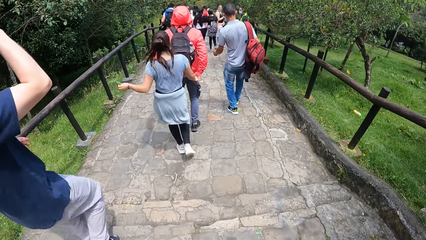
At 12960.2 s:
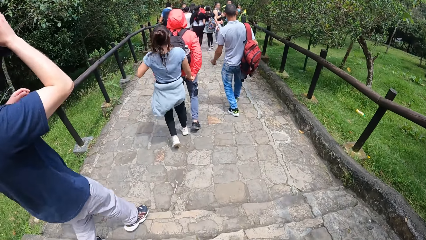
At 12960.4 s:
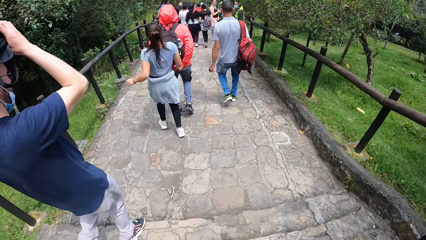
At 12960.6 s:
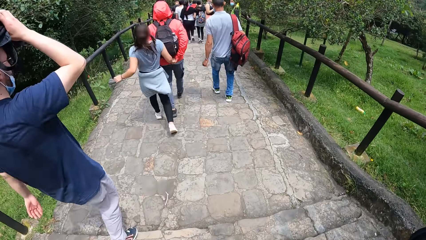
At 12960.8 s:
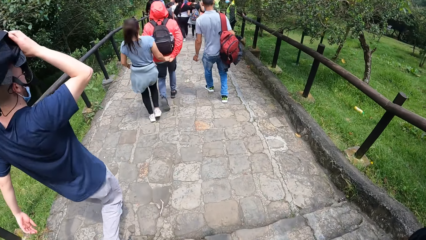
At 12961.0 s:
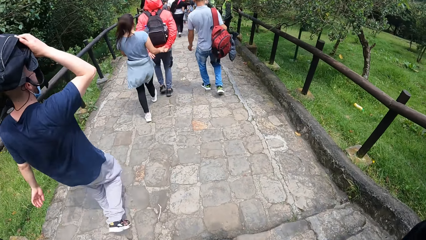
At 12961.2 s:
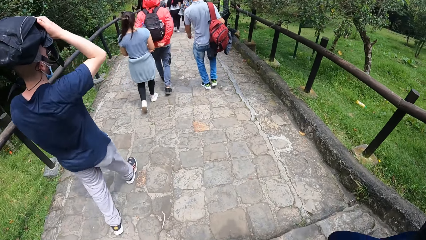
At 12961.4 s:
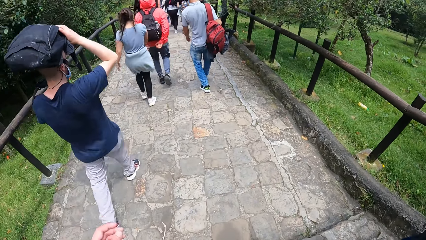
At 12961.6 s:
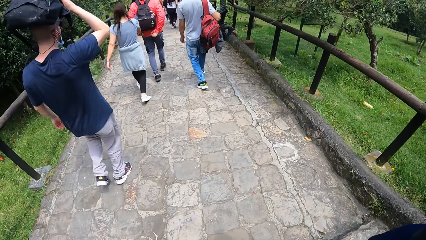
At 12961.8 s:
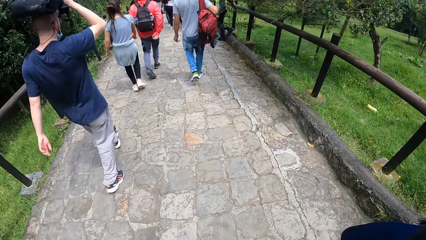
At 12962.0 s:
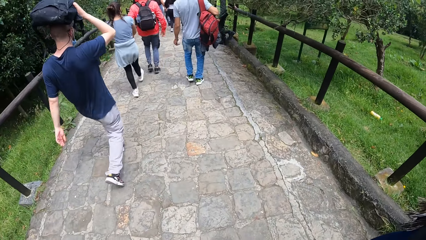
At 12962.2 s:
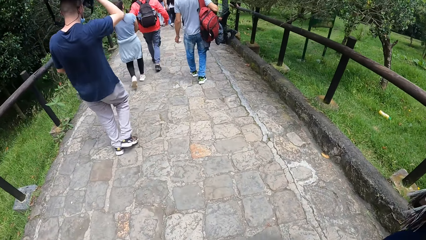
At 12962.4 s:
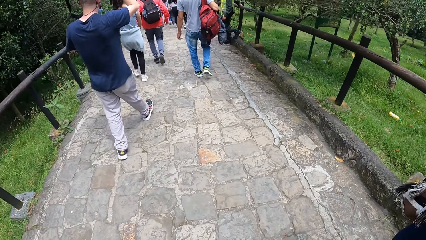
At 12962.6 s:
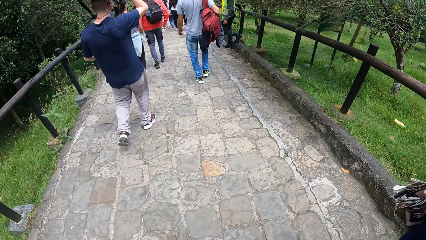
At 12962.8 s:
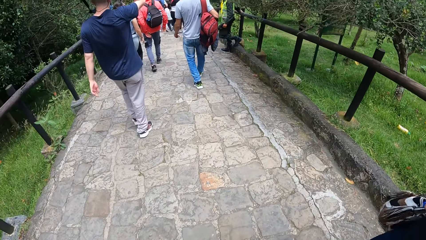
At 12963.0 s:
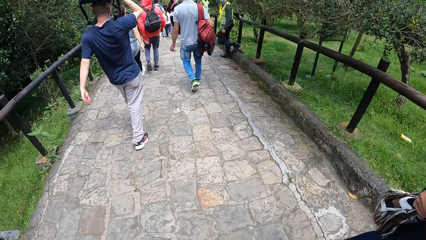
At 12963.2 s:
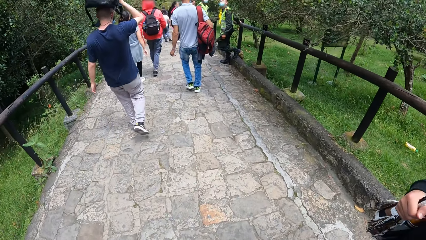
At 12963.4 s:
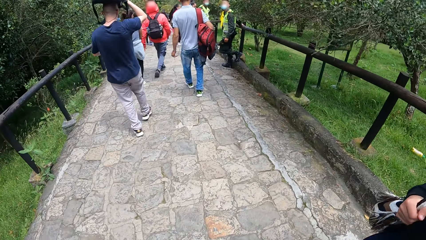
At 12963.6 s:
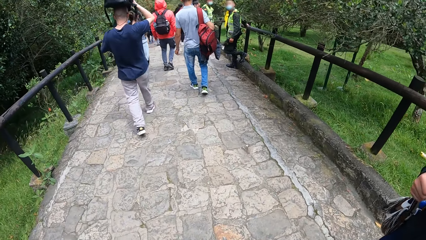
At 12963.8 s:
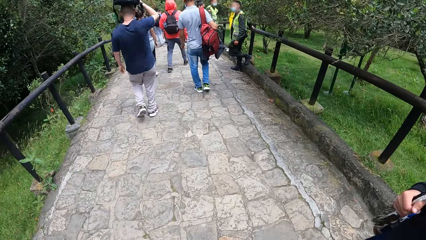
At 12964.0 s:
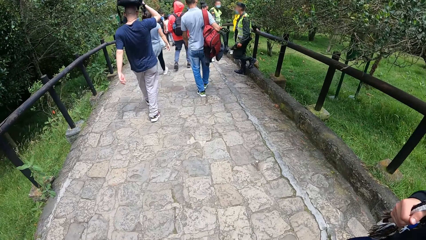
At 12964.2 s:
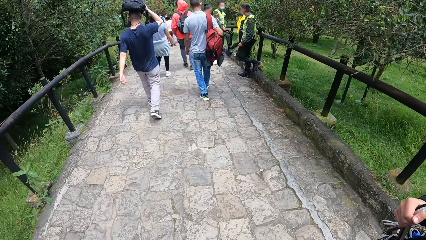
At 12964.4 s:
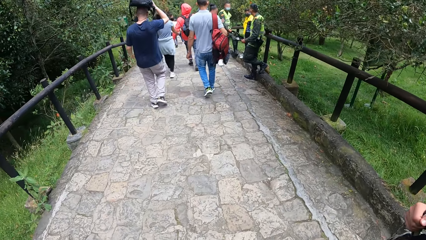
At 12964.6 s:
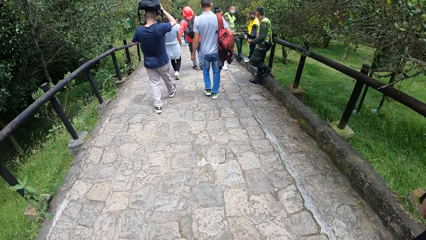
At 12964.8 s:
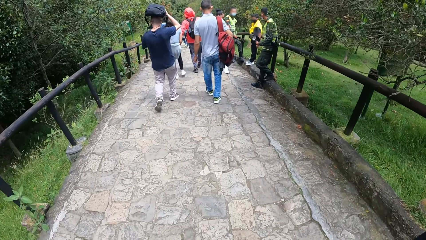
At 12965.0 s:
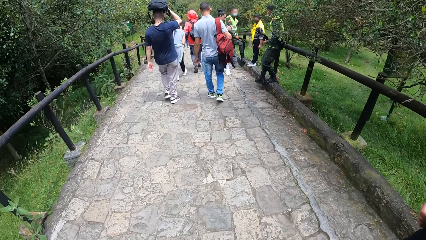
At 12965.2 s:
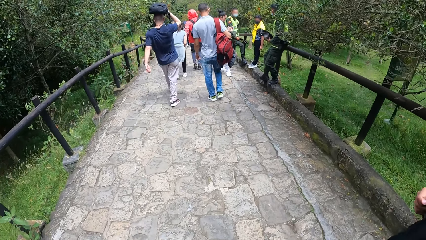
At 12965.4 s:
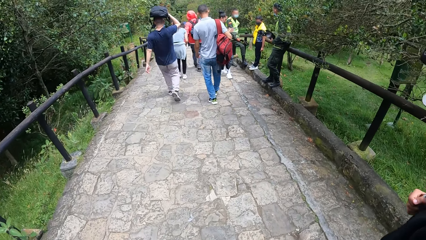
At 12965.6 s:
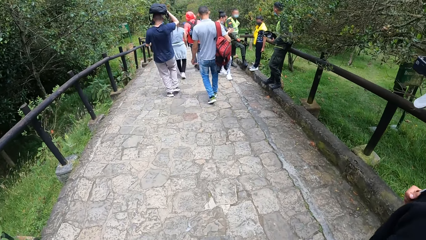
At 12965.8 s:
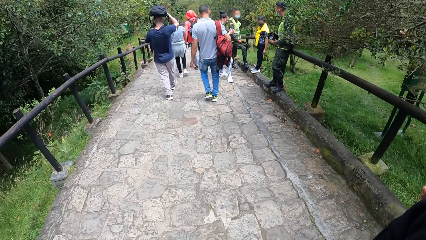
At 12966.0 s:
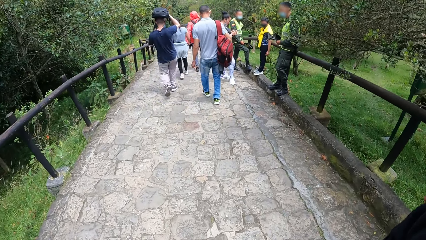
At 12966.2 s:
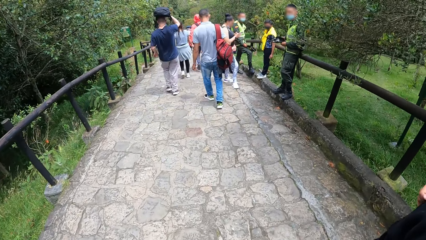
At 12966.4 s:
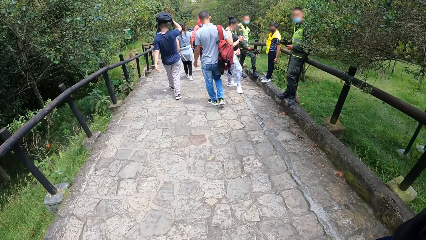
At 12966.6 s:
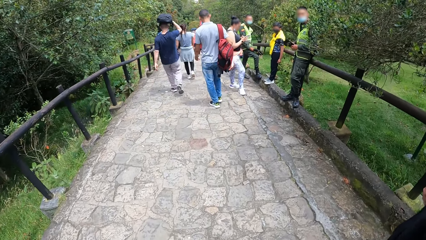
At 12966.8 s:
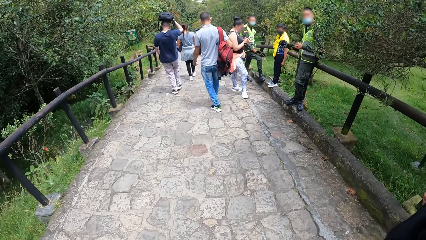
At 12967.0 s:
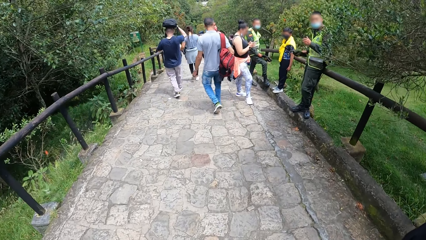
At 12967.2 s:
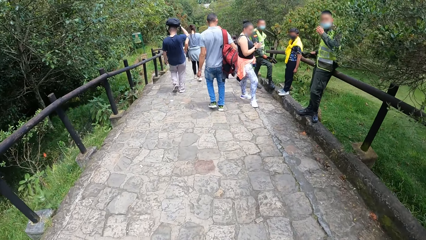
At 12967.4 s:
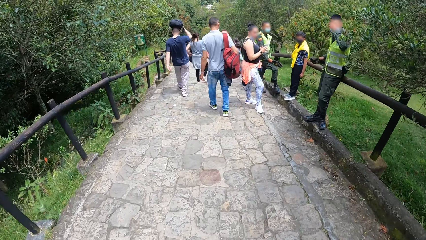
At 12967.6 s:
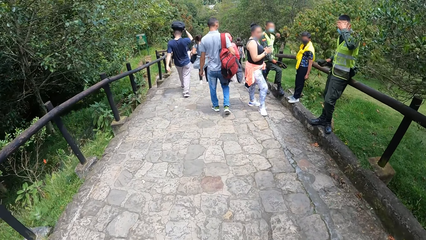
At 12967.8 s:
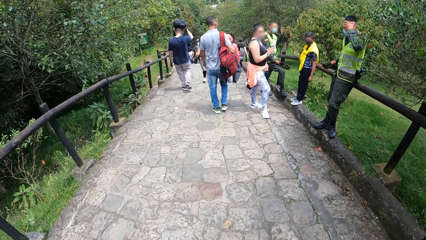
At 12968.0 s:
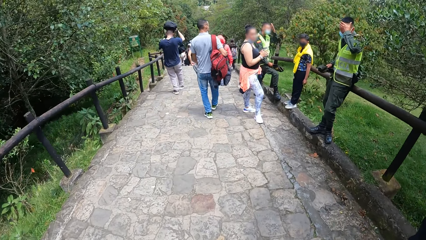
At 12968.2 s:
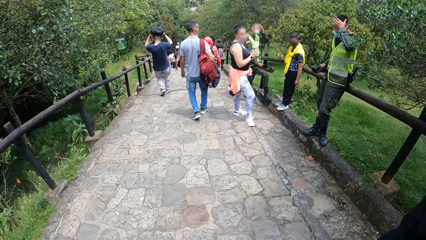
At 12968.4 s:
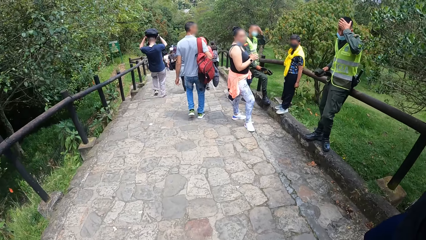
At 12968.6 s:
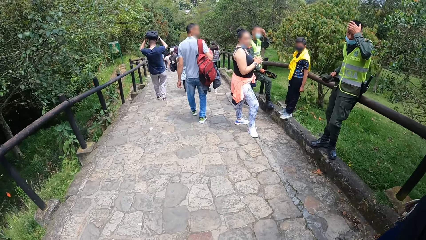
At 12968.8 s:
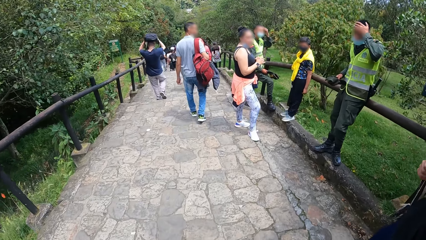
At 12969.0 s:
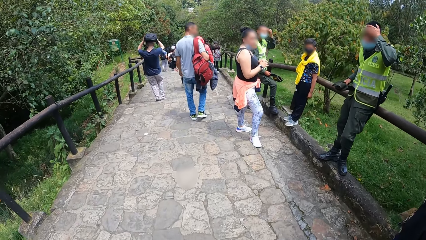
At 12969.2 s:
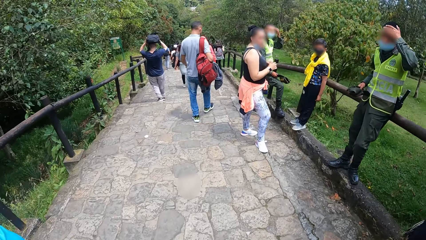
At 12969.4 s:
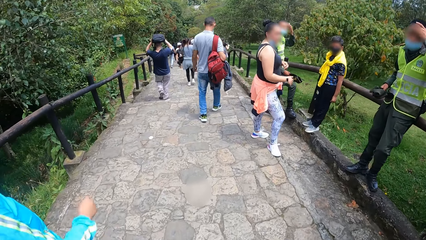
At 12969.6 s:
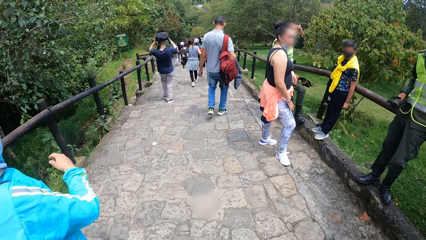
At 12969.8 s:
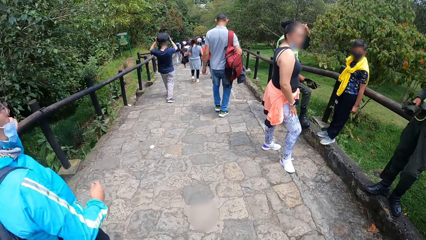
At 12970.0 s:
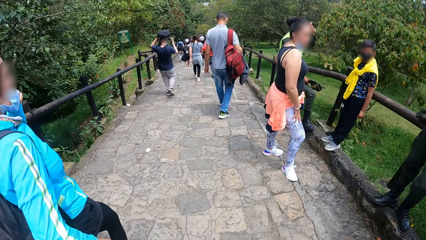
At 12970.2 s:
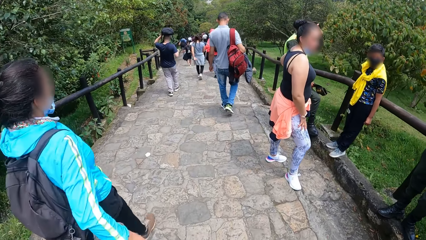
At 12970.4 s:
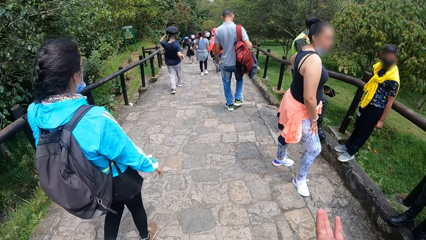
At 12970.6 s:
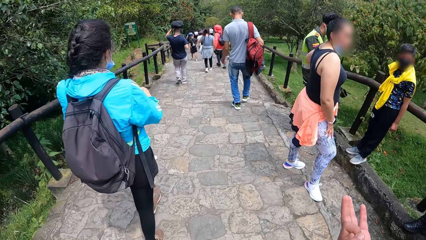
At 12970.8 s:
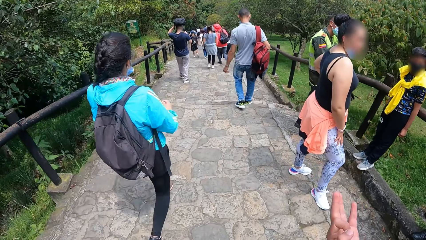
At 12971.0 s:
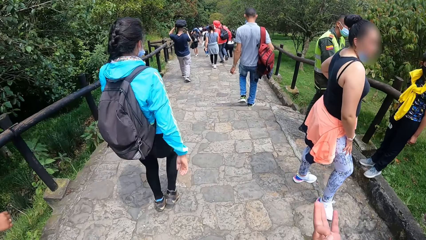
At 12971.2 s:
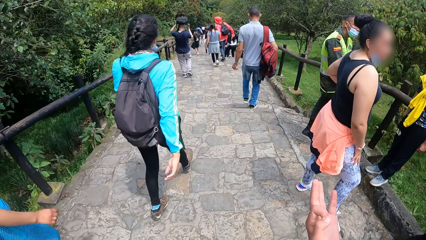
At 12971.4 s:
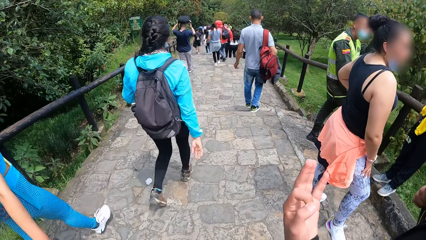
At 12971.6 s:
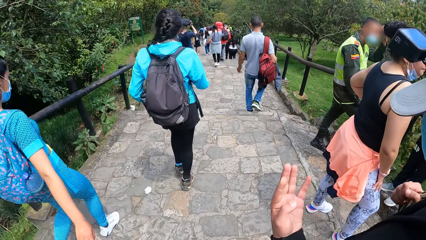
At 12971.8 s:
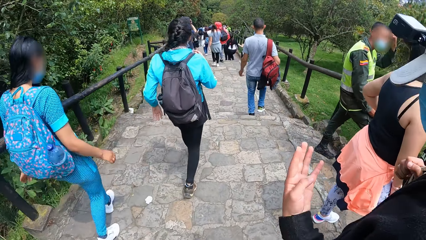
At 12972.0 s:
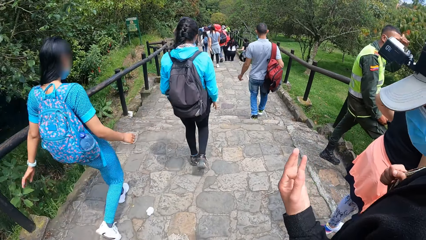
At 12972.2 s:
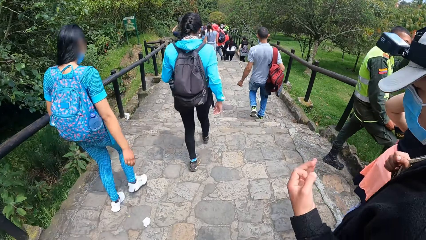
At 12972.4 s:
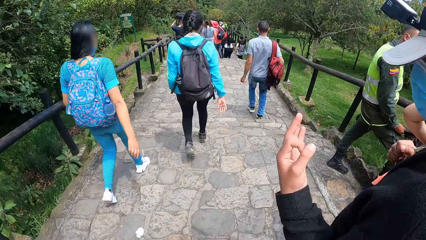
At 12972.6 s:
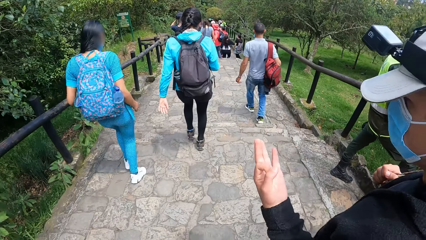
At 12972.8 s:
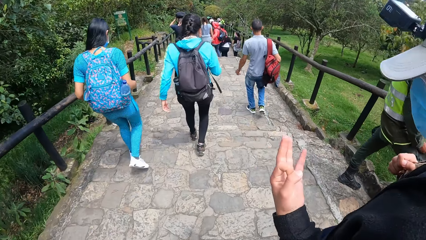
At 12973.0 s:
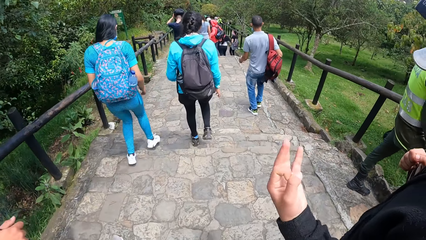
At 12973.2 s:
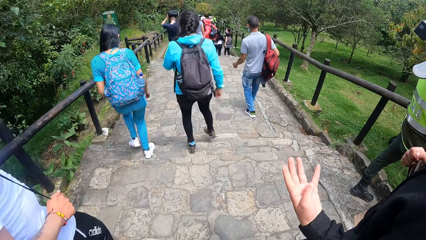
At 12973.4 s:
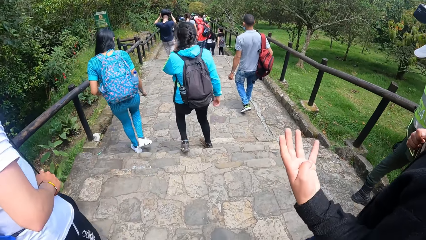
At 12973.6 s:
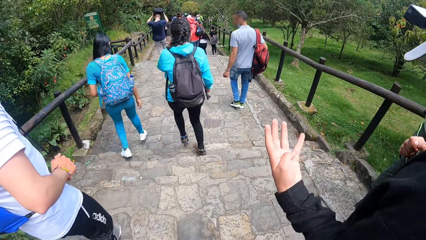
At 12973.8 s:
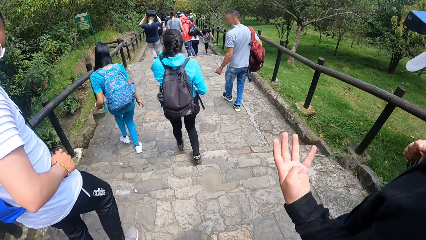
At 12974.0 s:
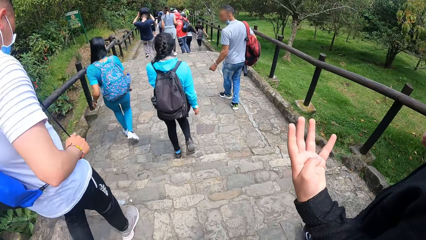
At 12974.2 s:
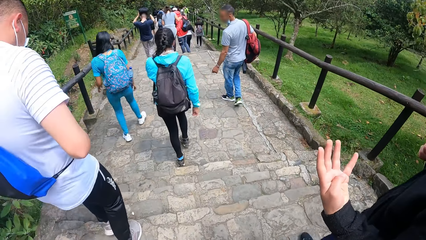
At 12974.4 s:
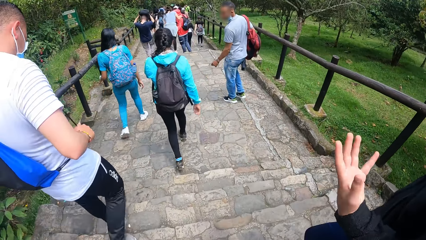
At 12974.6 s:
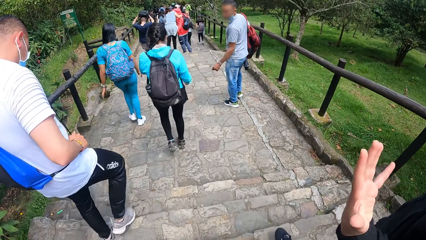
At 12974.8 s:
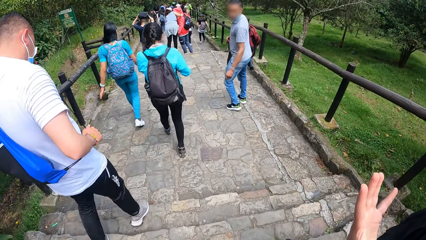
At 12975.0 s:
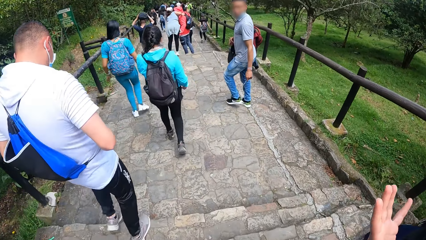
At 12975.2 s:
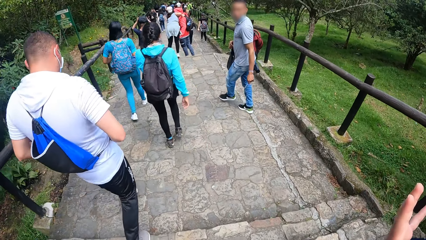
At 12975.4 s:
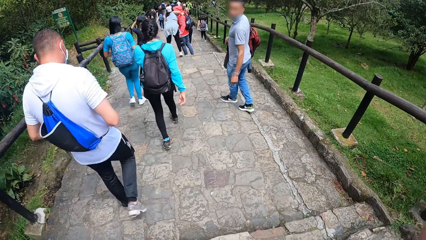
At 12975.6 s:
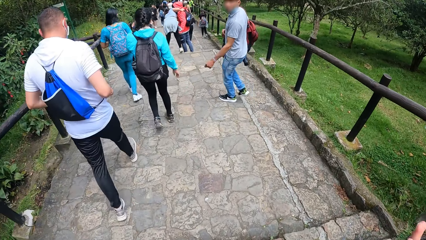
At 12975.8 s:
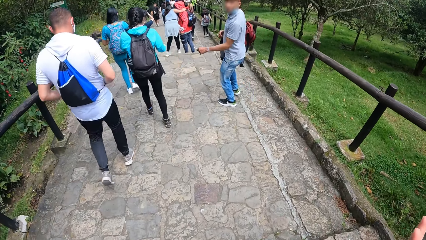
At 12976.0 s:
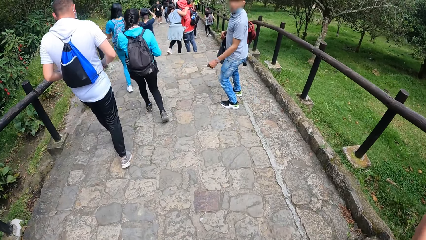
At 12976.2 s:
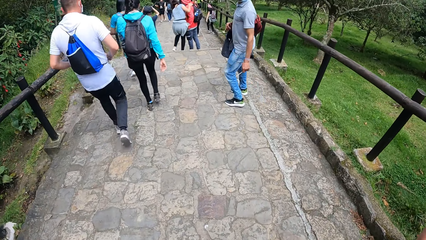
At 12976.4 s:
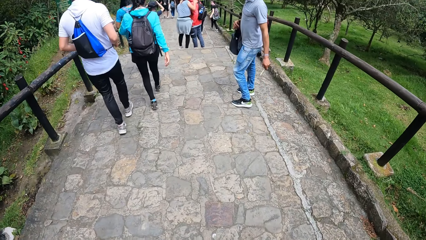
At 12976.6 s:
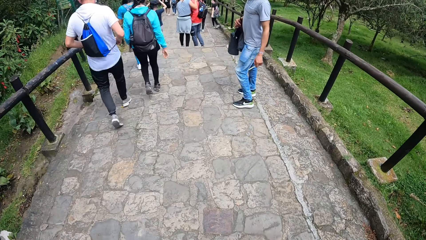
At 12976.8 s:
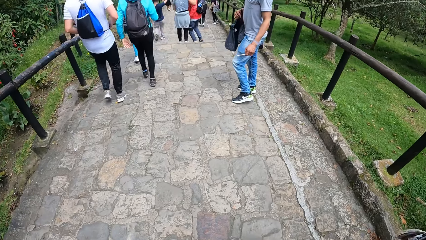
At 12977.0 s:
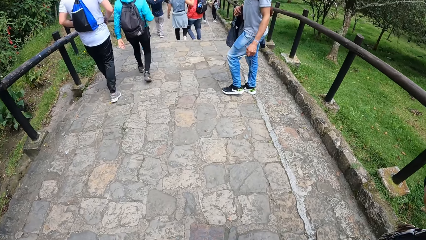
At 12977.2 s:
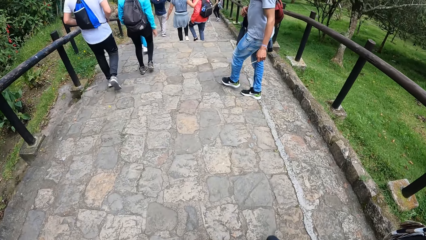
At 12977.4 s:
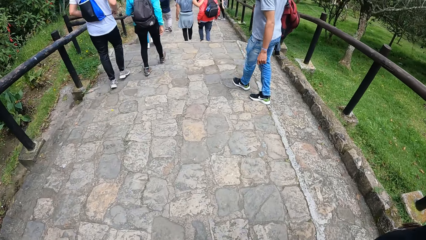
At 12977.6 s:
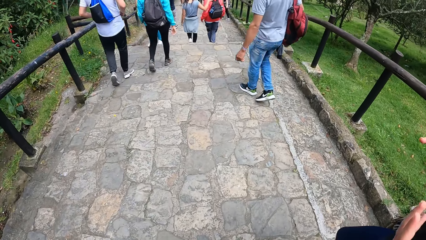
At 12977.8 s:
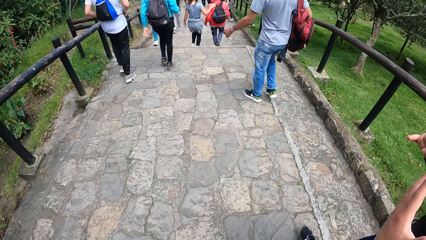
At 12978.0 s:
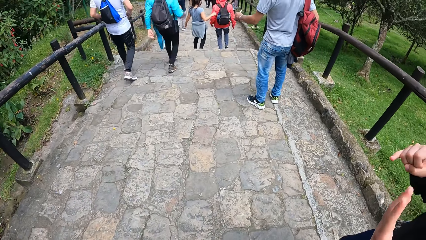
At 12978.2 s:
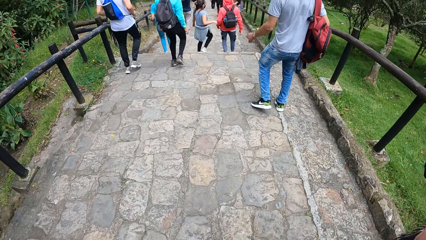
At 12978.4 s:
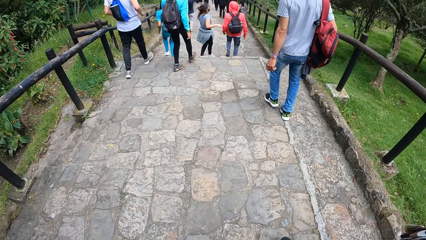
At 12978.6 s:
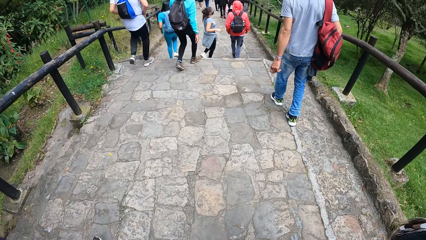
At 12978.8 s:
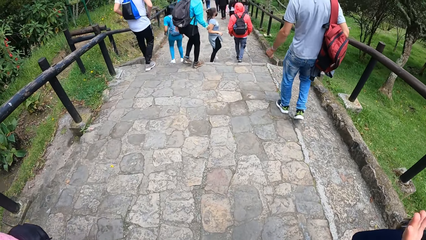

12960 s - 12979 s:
The camera wearer looks around. They climb down a staircase on the footpath.
